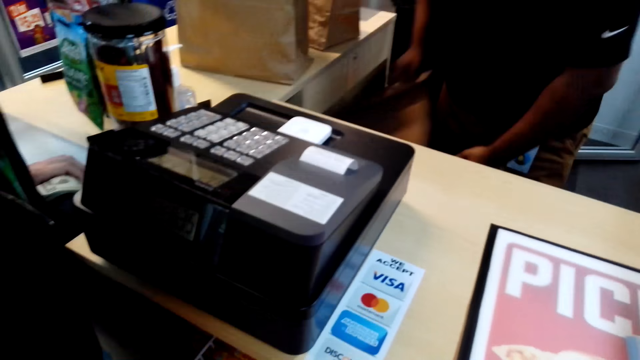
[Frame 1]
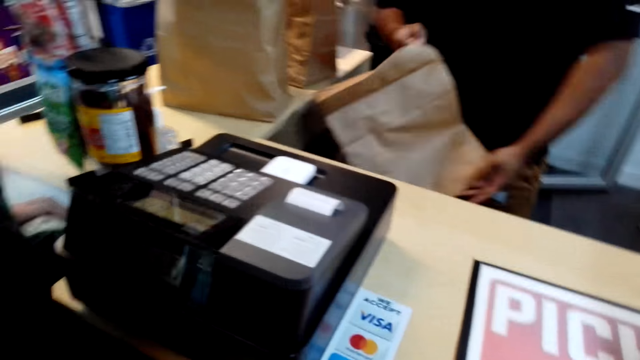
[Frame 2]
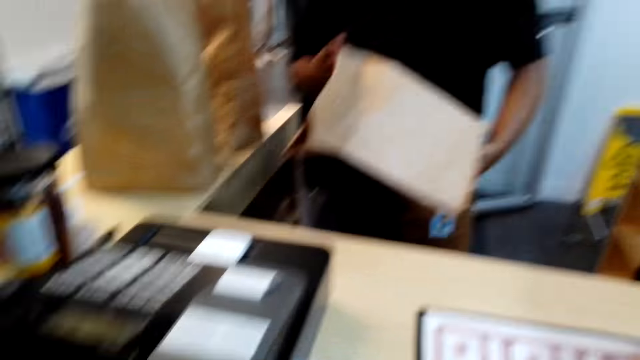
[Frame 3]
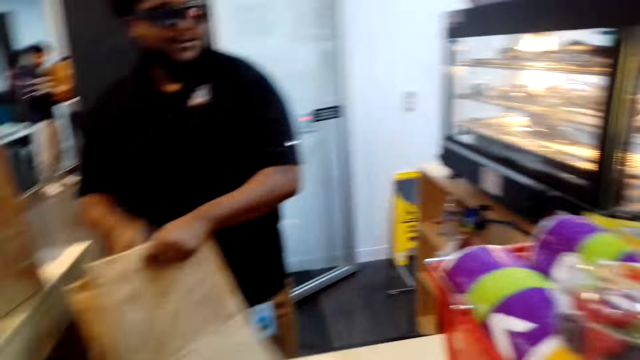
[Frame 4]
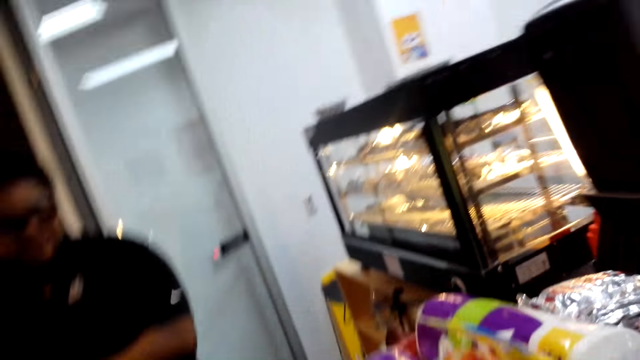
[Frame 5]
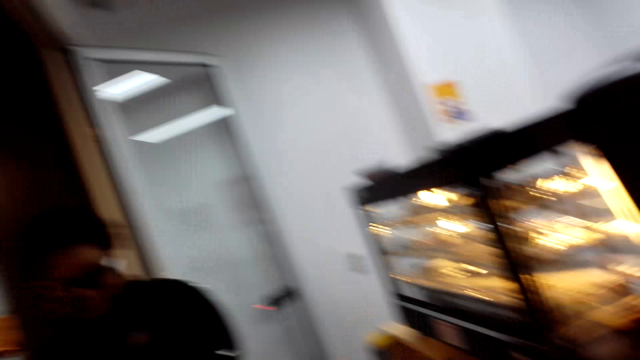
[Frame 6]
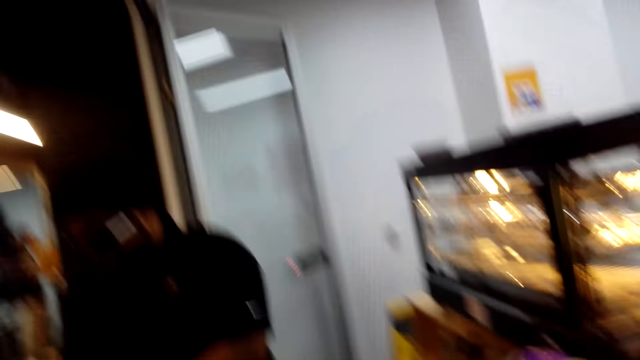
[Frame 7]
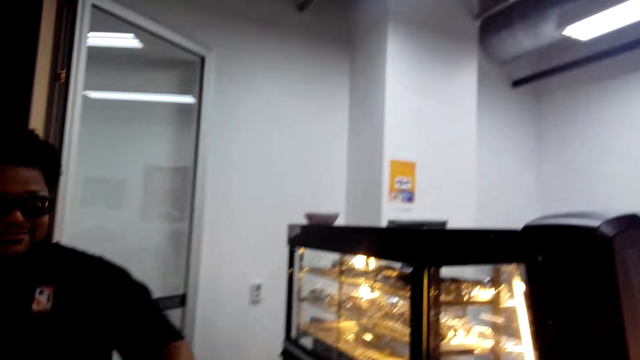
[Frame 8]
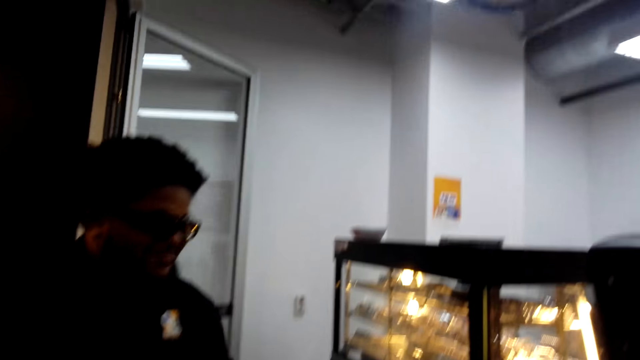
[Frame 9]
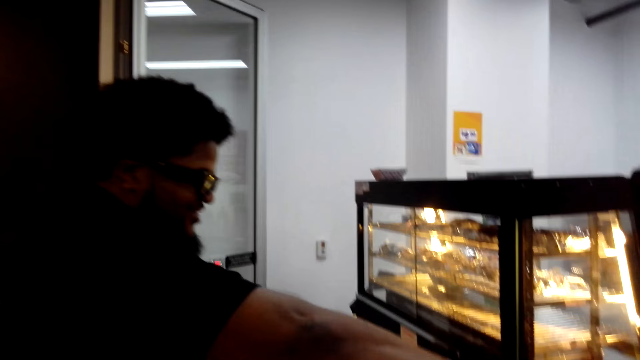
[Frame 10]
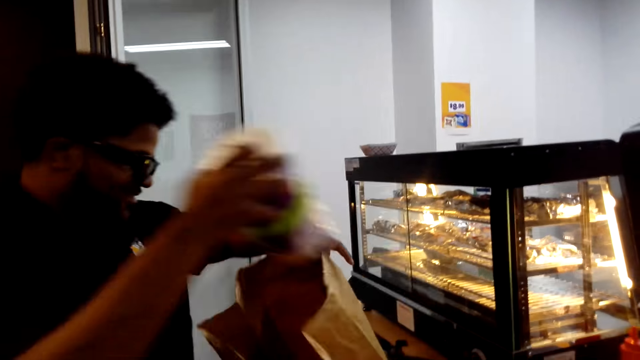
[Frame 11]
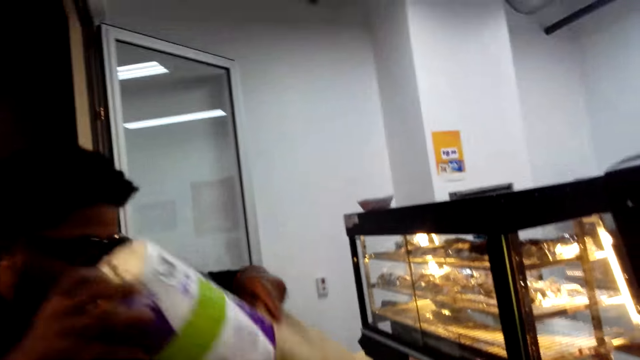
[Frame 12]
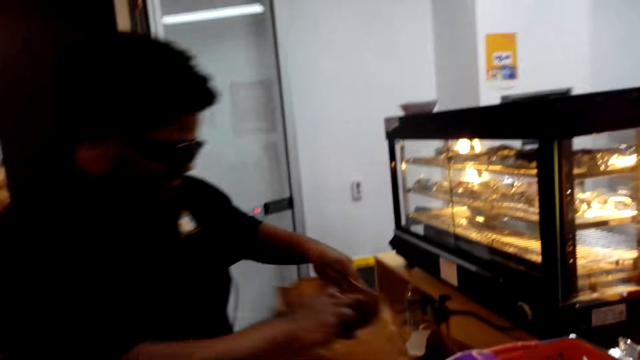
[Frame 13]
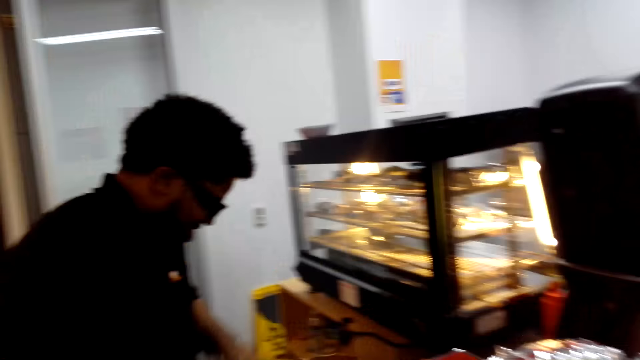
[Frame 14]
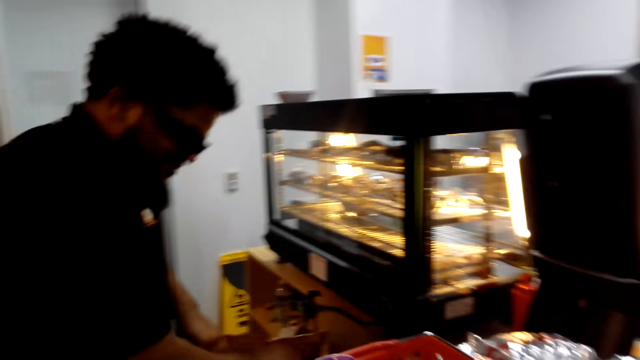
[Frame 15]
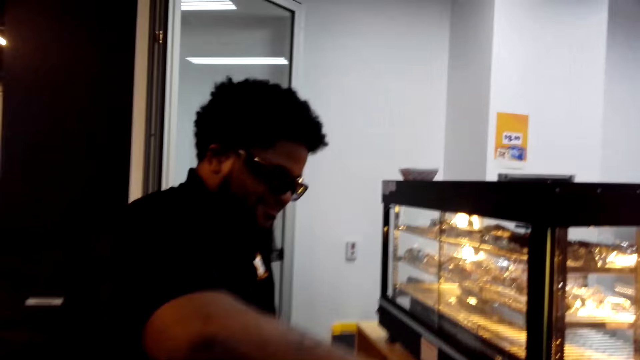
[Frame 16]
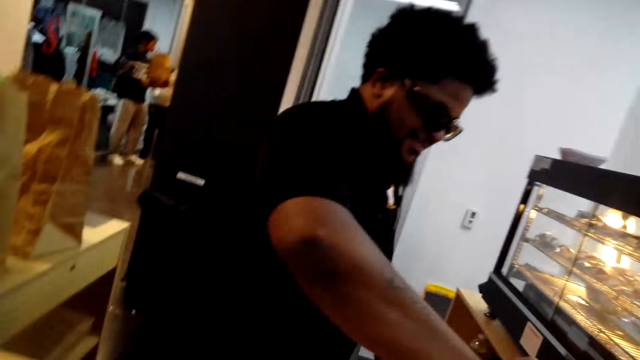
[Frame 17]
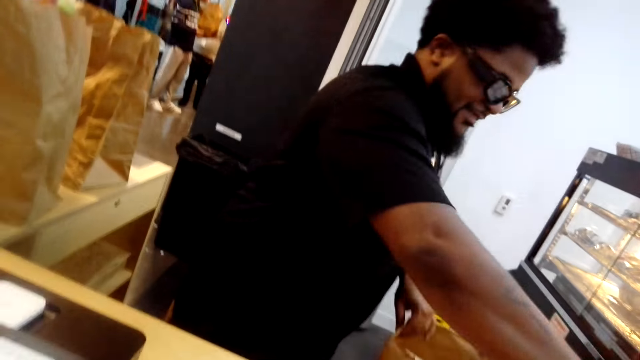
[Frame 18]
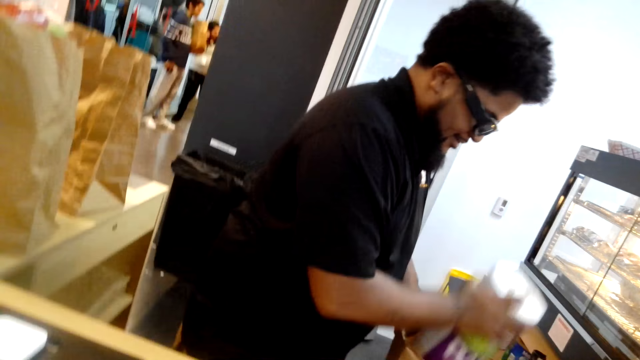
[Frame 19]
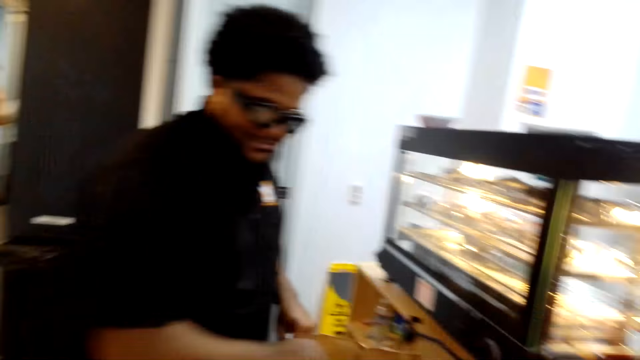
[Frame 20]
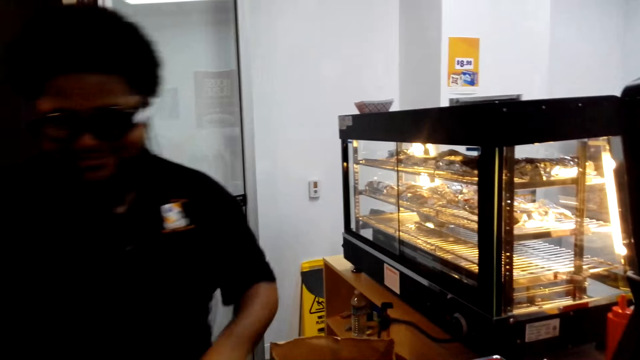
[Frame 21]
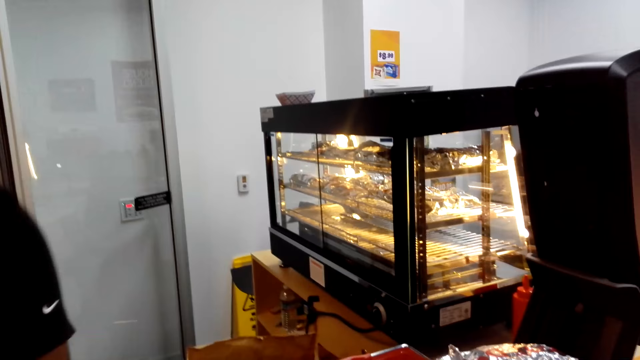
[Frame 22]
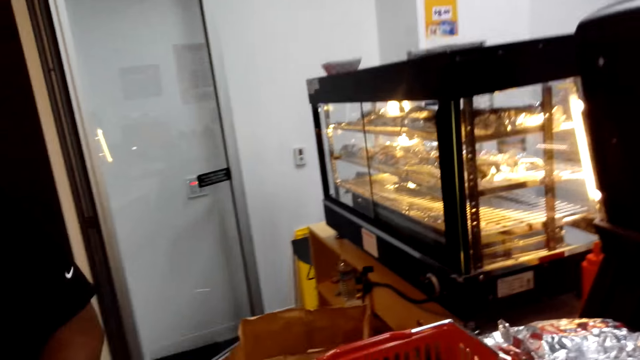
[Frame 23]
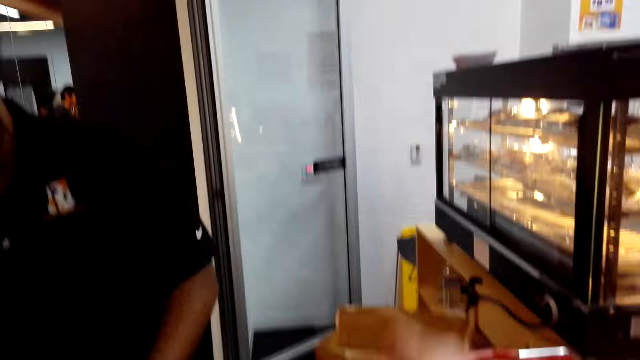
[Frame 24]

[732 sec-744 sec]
The cashier takes another paper bag and holds the paper bag with both hands. The woman laughs out loud. The cashier holds a tissue and puts the tissue in the paper bag. The cashier packs something into the paper bag. The camera wearer converses with the cashier and the woman. The cashier holds the tissue.

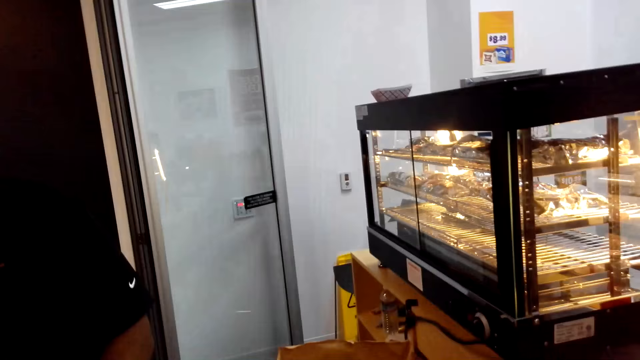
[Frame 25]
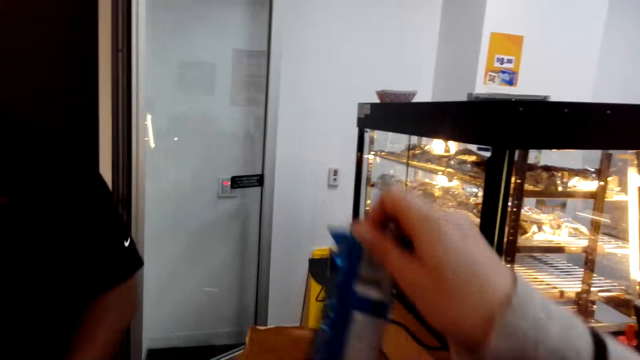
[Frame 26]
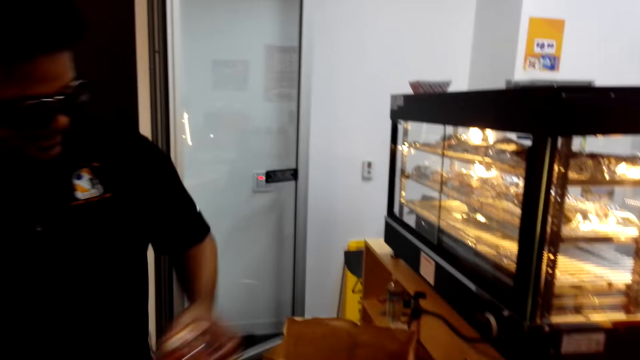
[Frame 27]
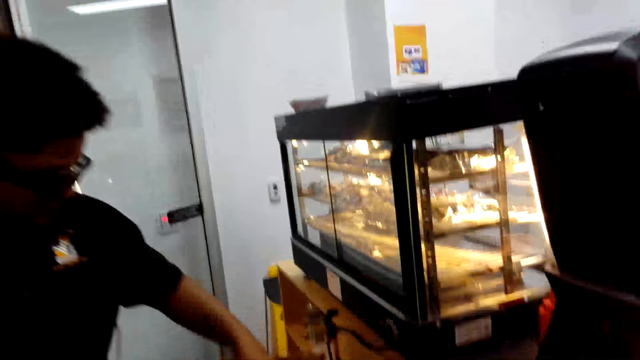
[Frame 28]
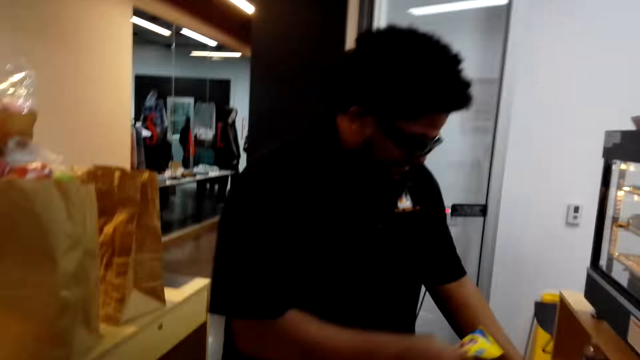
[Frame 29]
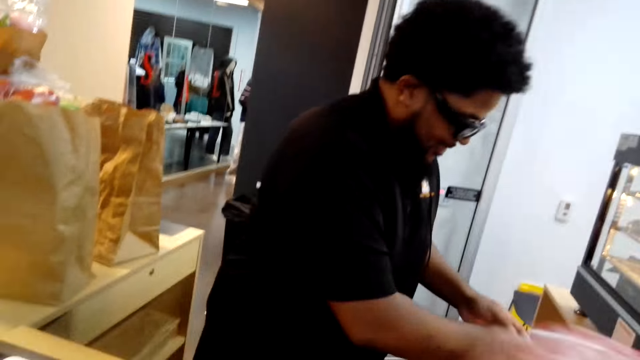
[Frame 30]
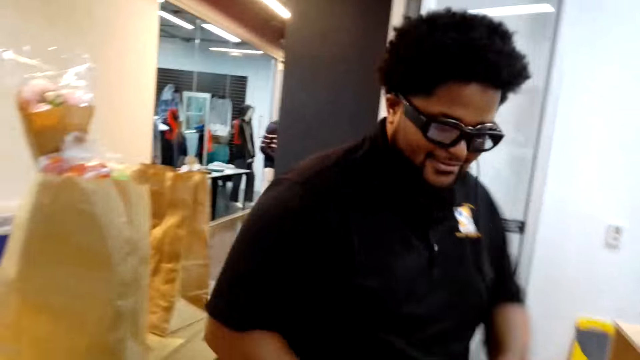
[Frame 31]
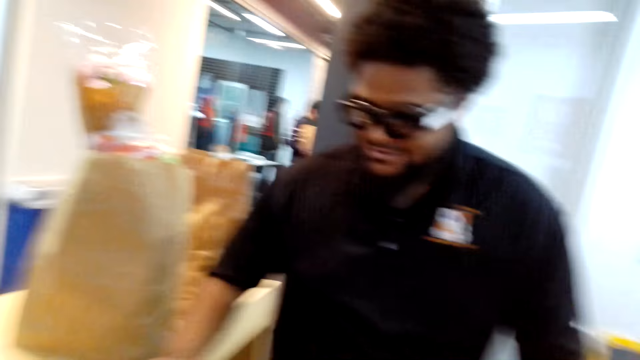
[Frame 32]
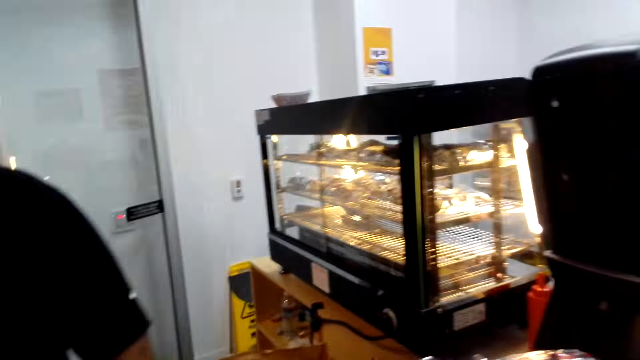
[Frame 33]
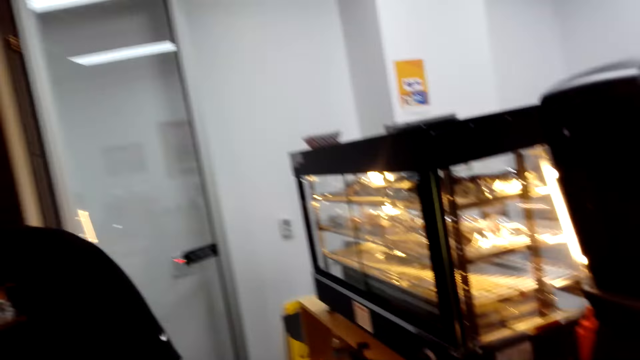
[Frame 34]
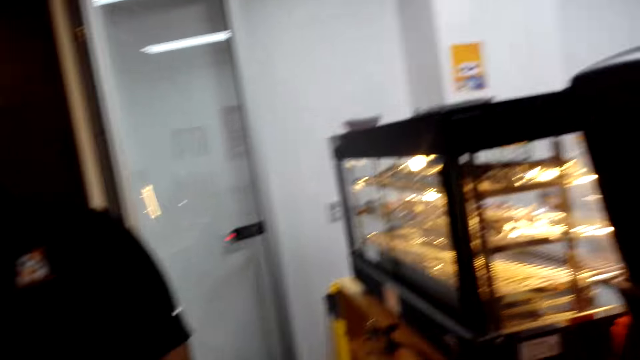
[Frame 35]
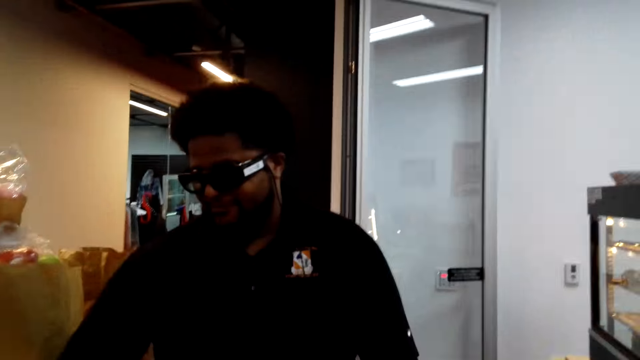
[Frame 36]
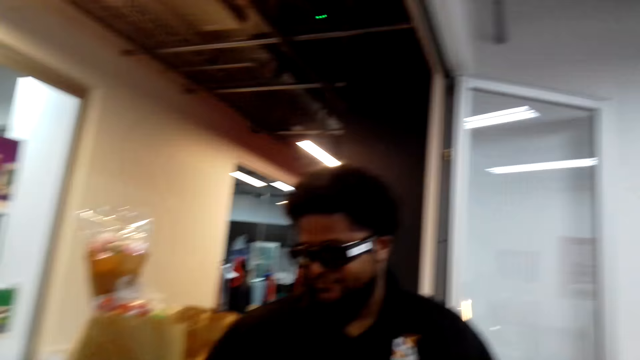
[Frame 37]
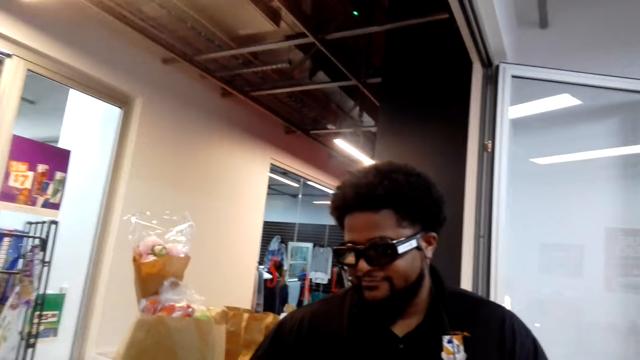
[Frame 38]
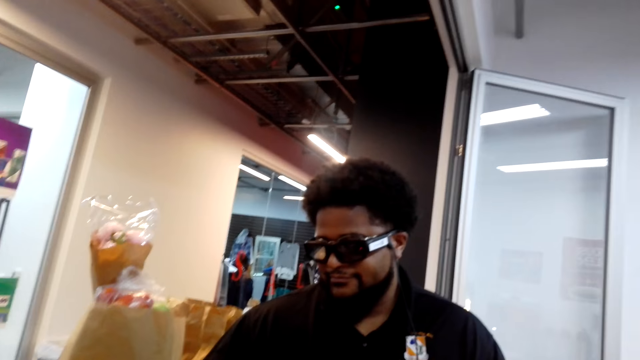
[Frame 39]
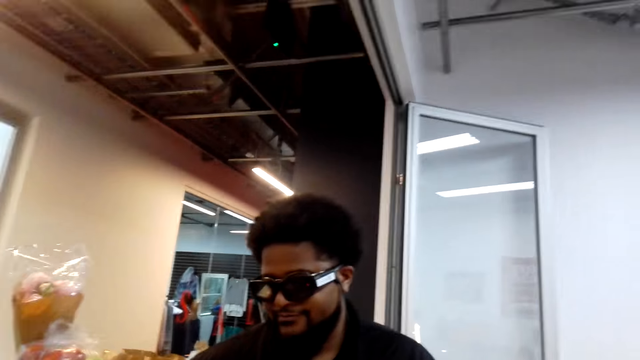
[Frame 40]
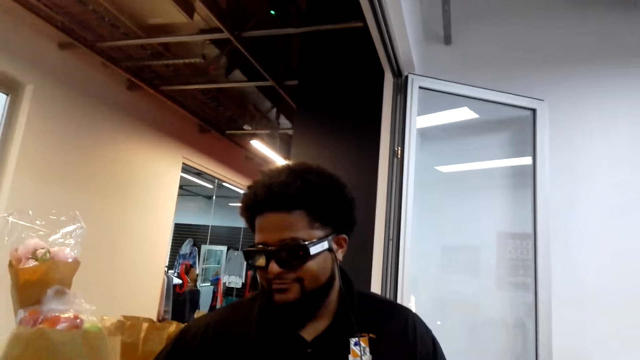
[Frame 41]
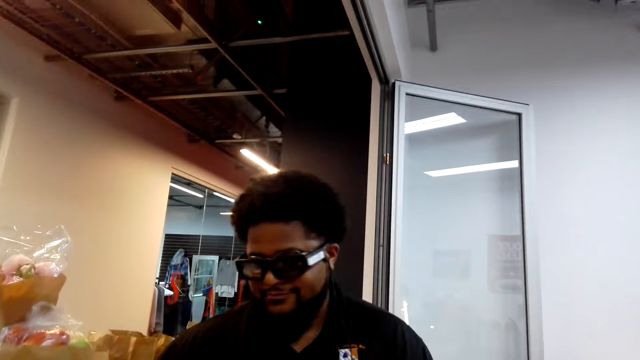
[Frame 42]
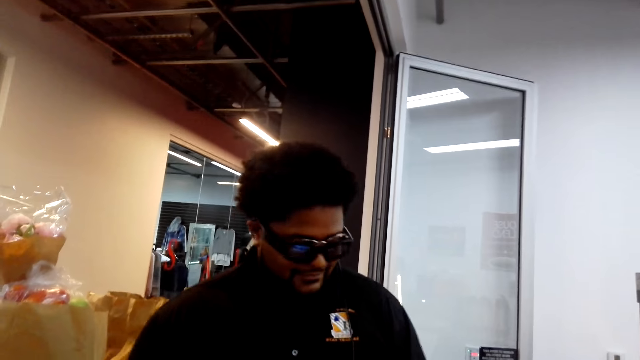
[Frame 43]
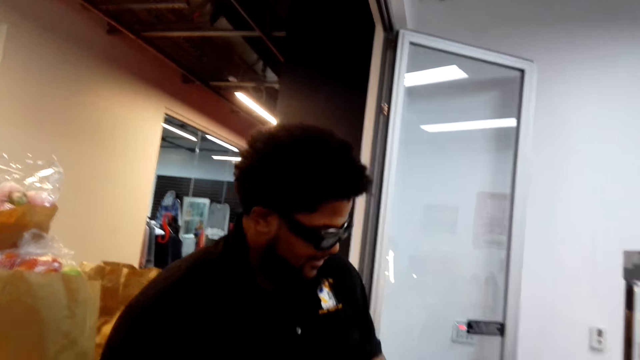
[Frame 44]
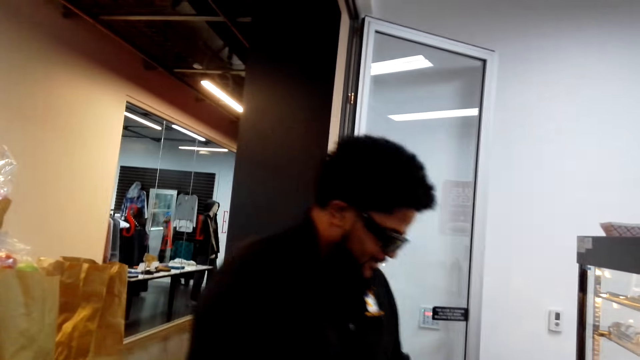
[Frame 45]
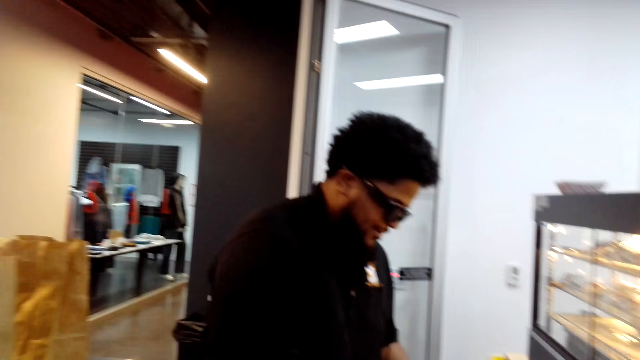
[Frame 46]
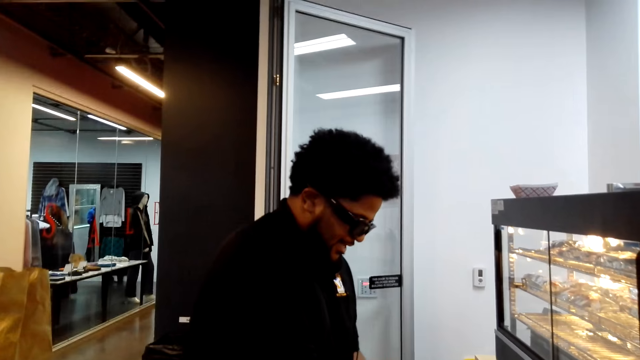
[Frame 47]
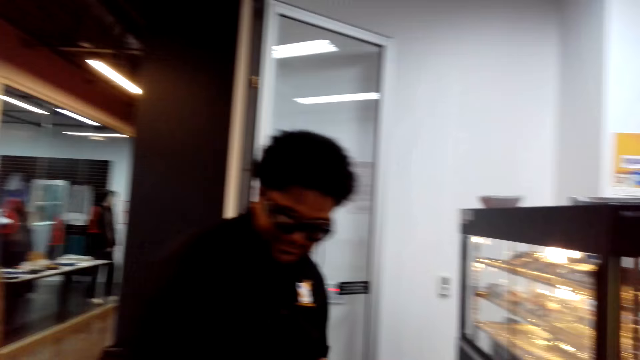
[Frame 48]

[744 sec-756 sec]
The camera wearer holds a sachet. They look at the cashier.
